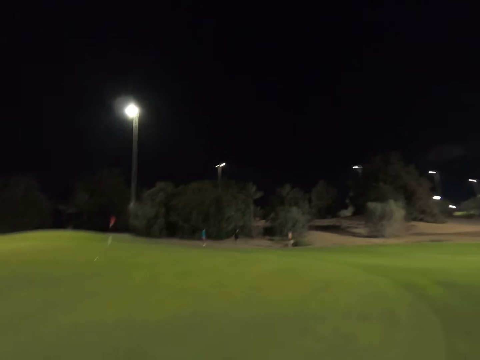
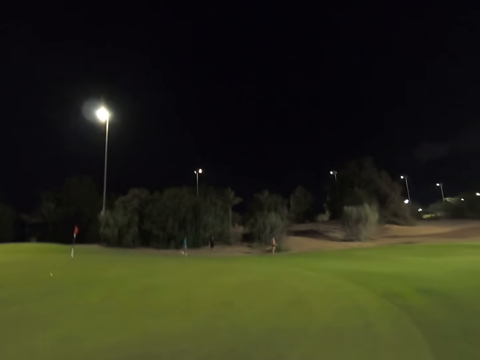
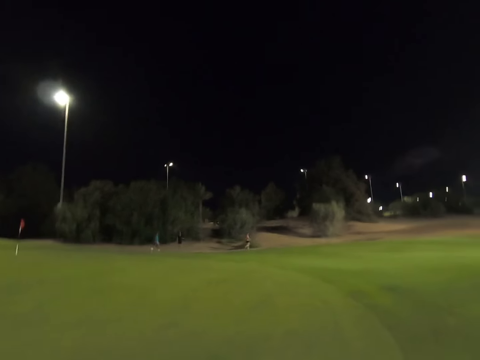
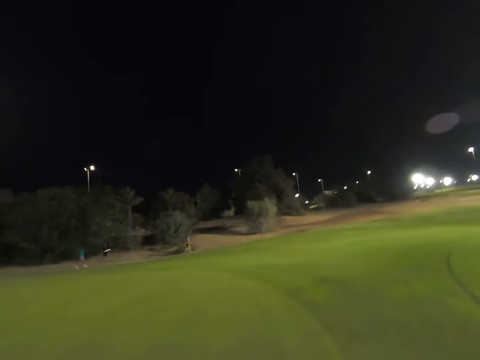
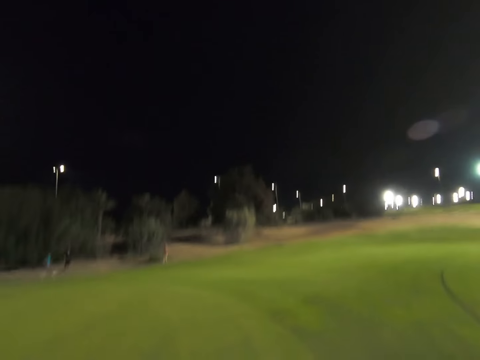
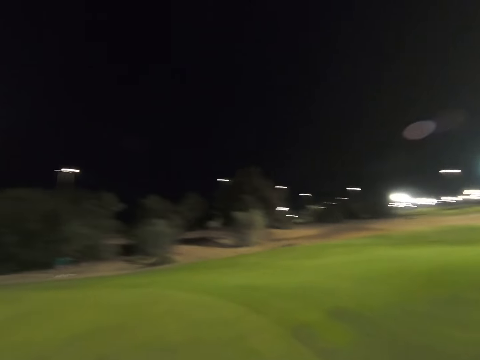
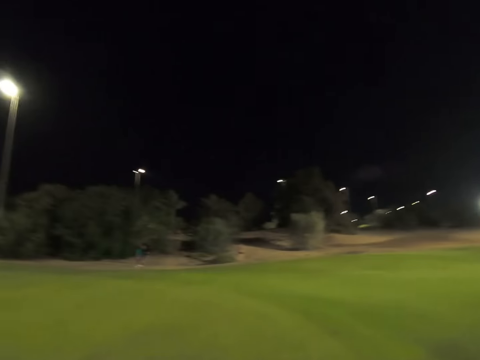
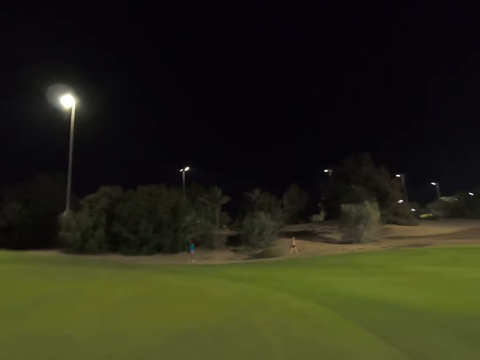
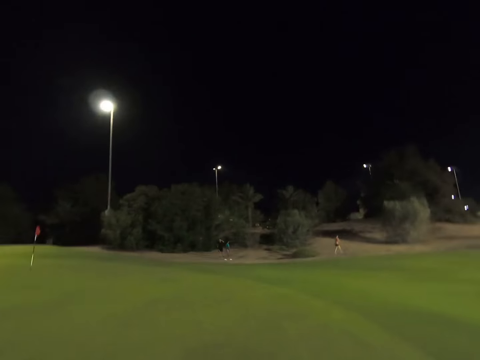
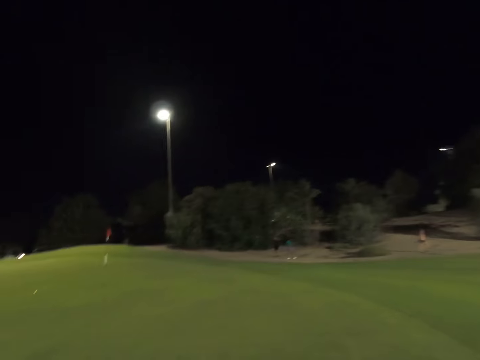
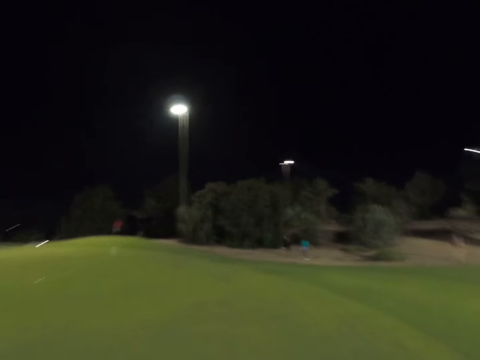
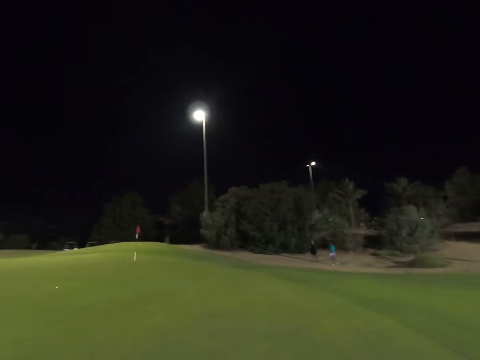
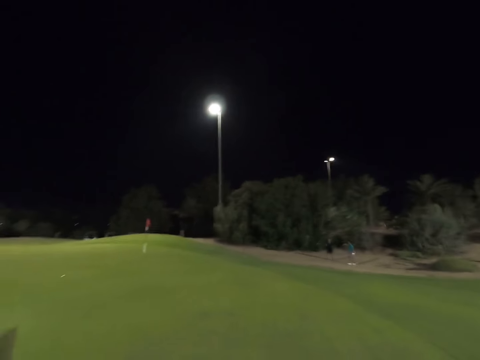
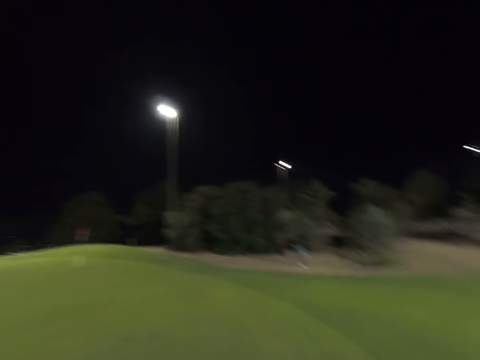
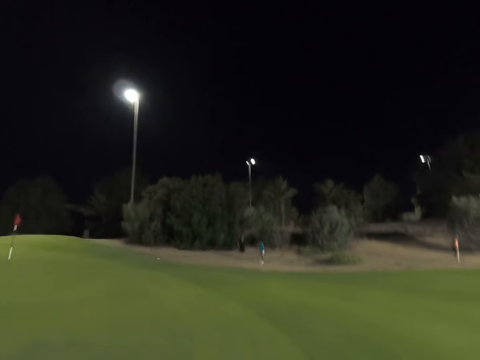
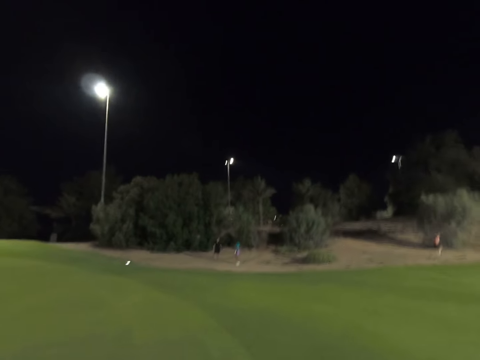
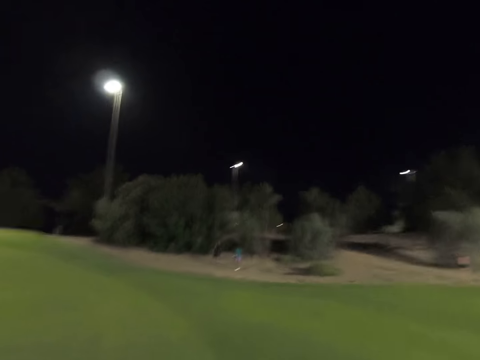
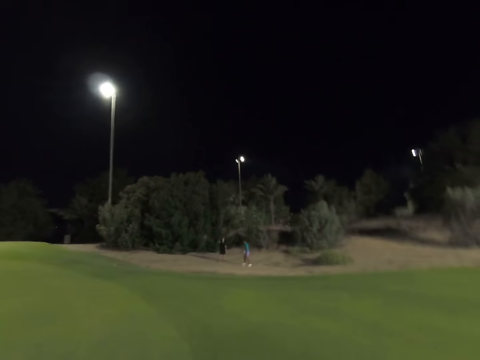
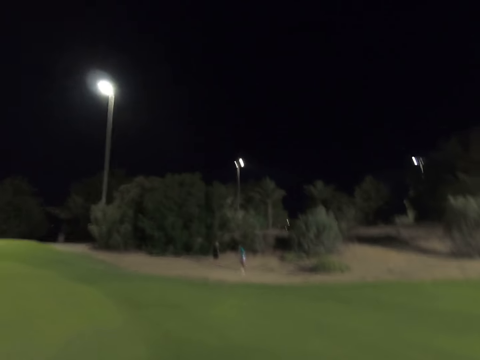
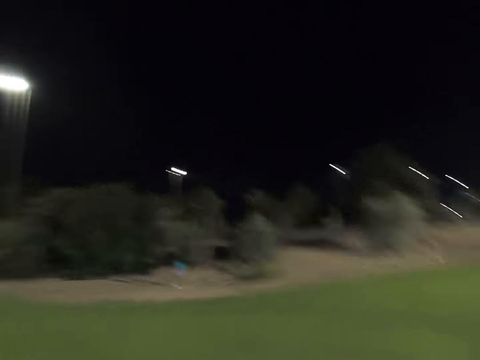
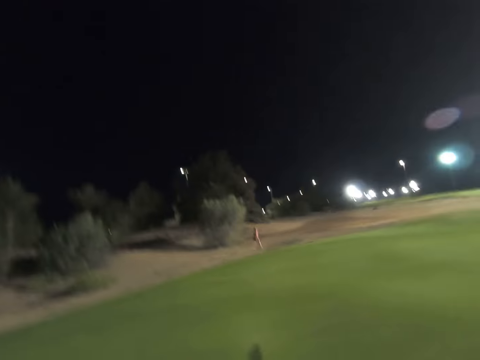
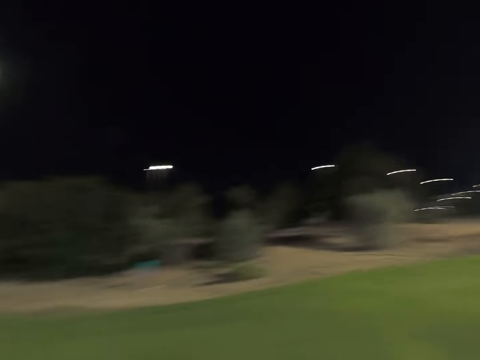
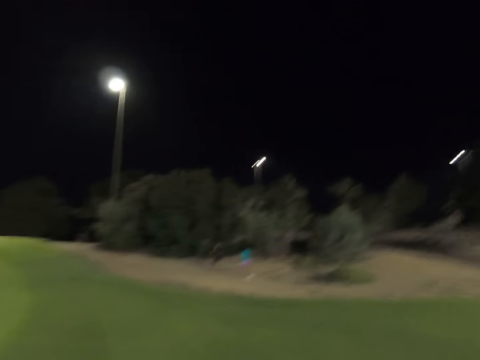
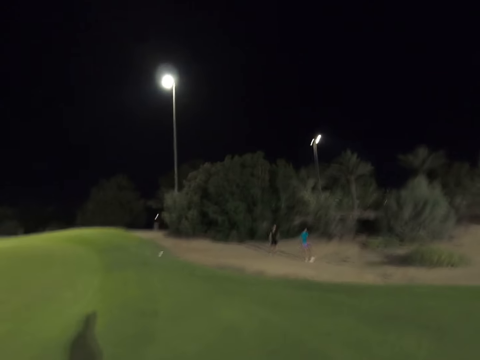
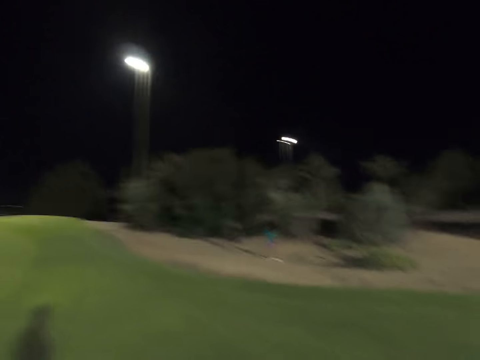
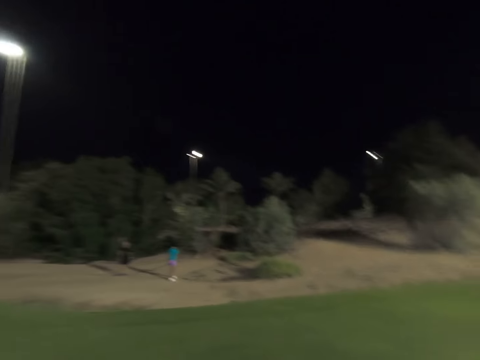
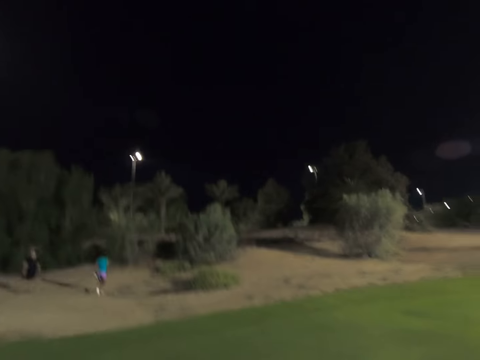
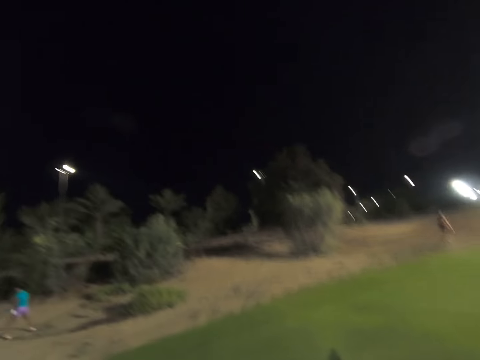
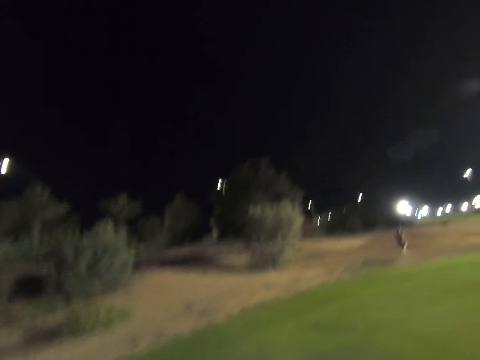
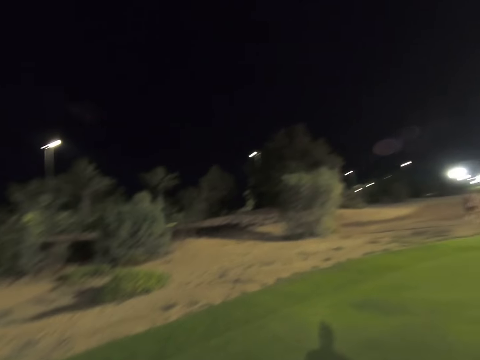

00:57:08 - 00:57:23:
The camera wearer looks around the golf course.

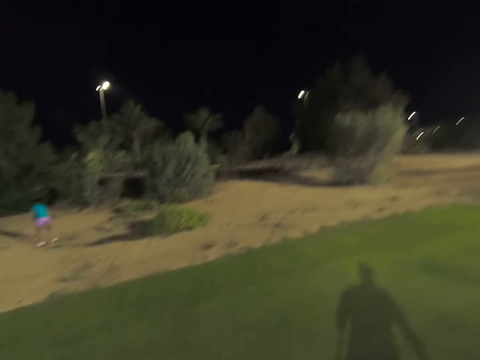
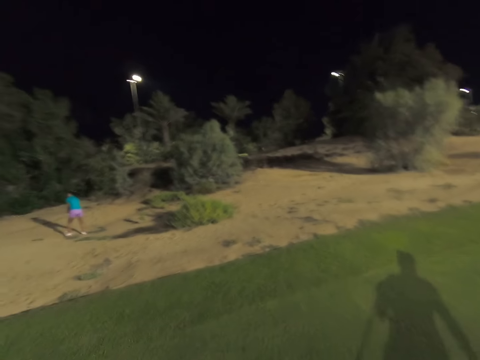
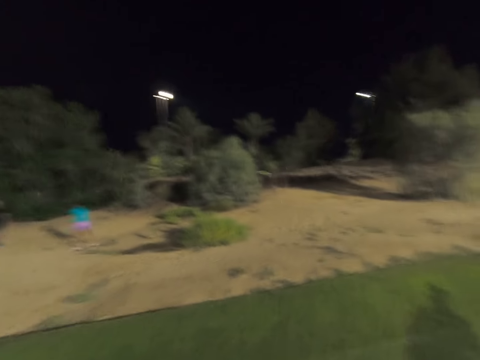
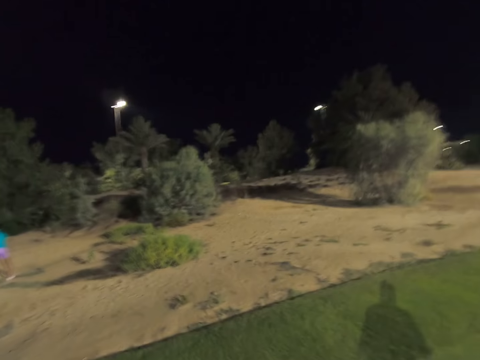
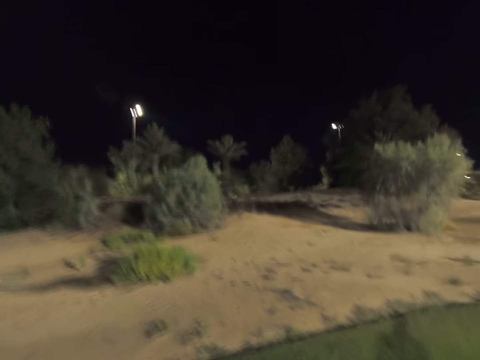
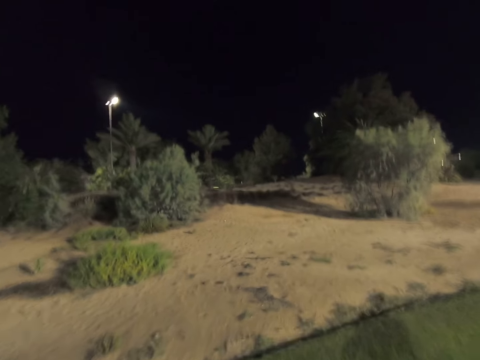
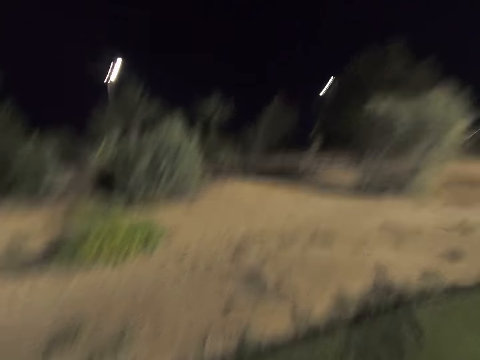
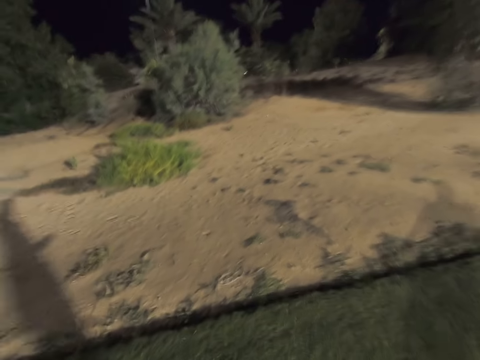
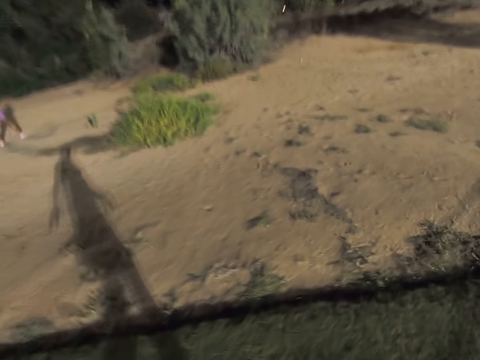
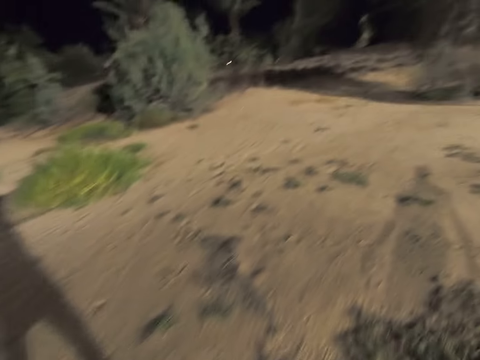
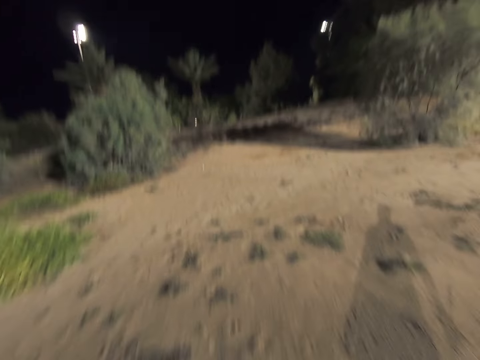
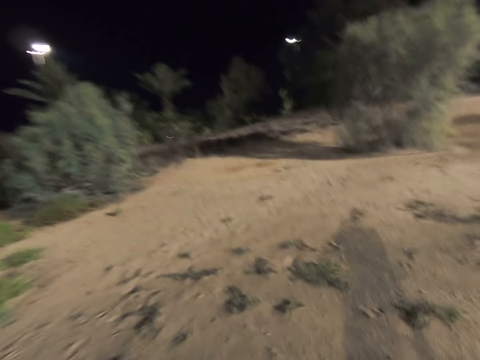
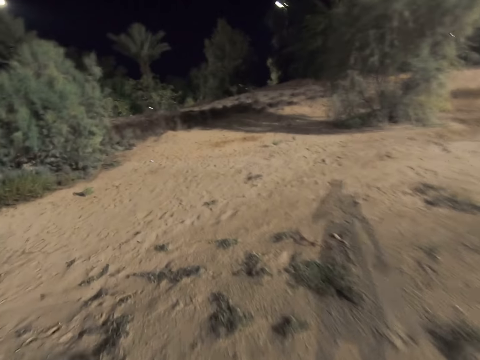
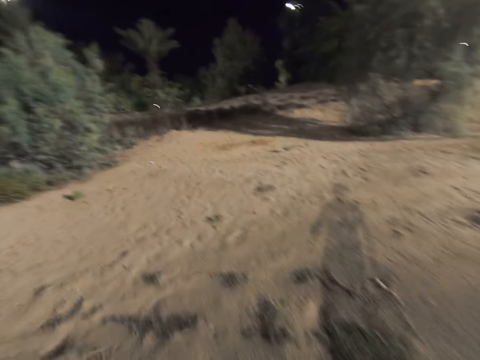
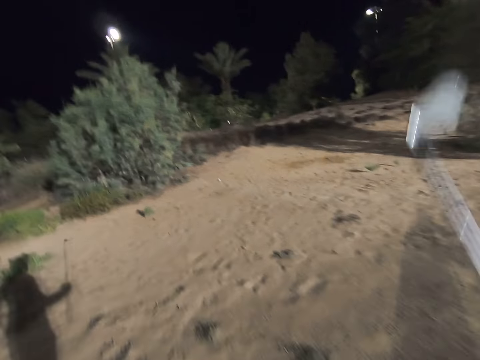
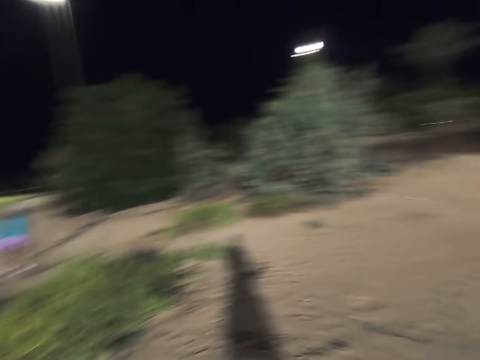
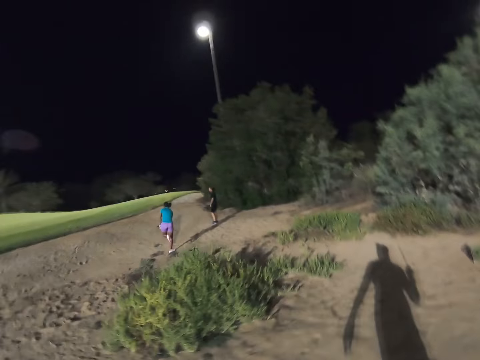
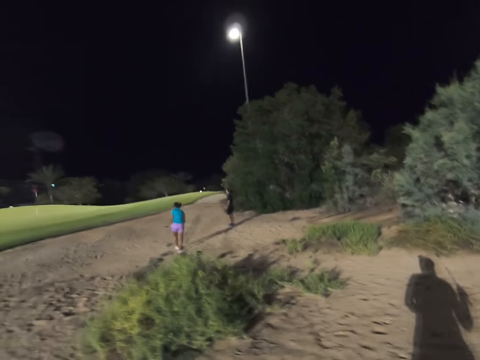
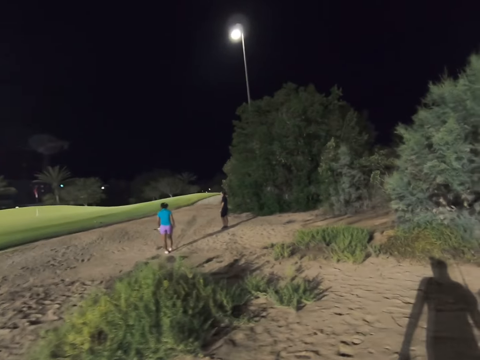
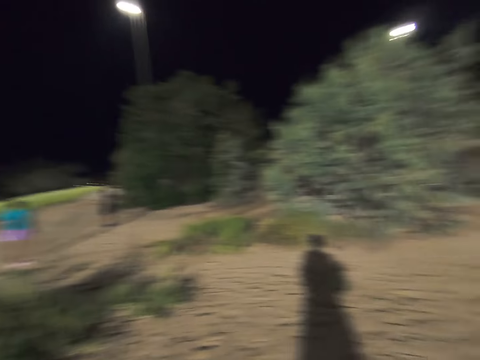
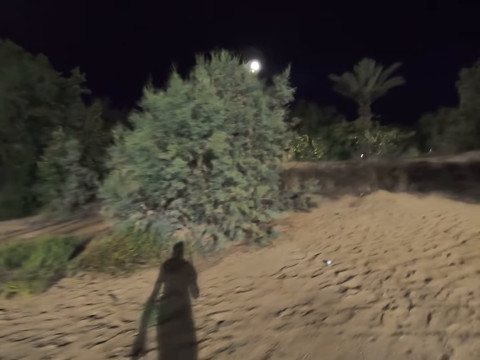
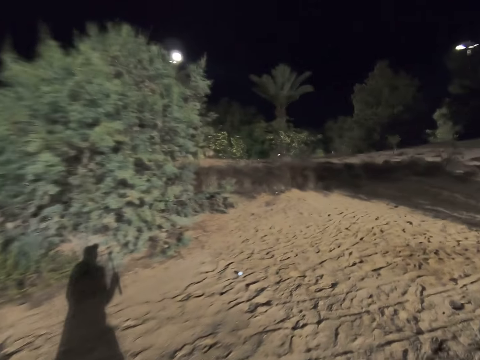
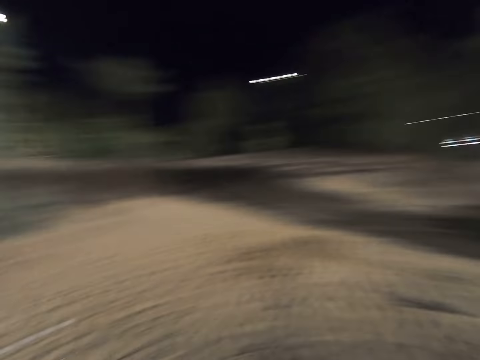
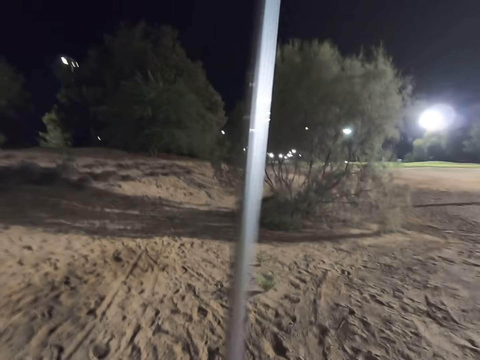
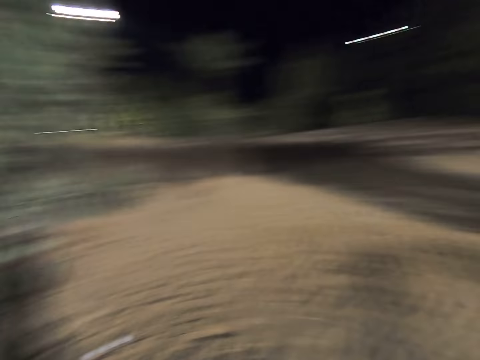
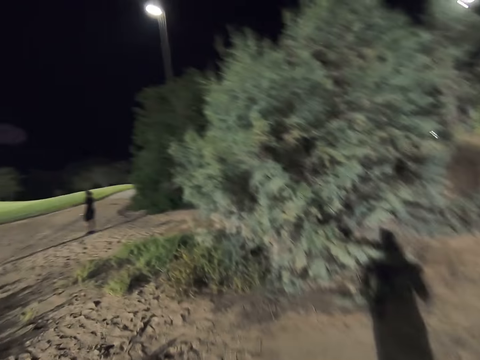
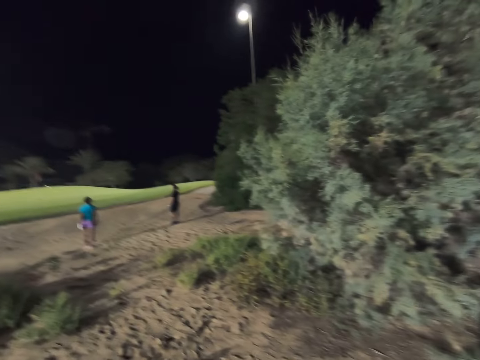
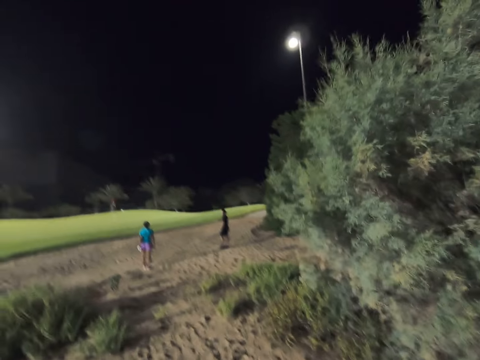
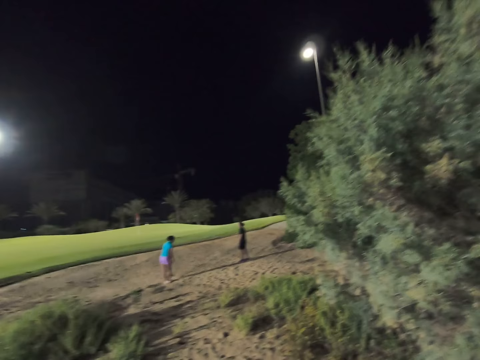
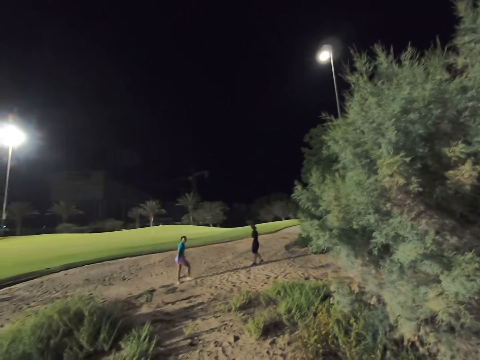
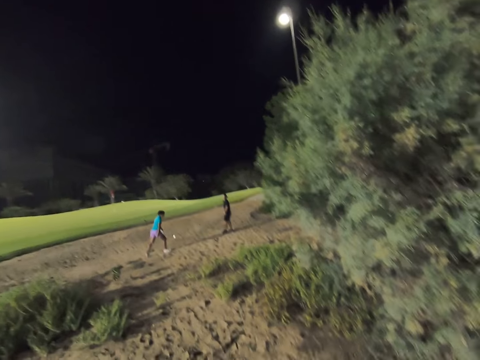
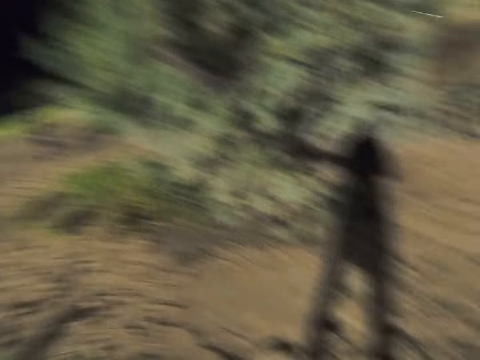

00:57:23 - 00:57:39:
The camera wearer lifts the stick.
